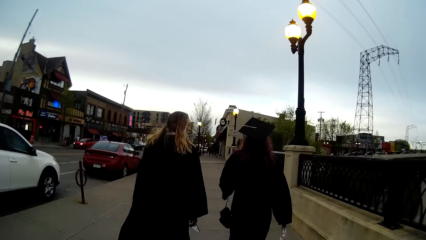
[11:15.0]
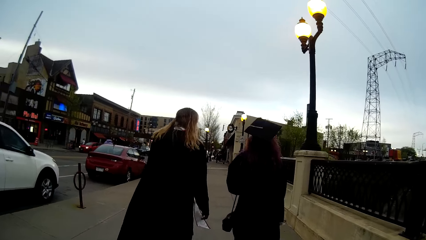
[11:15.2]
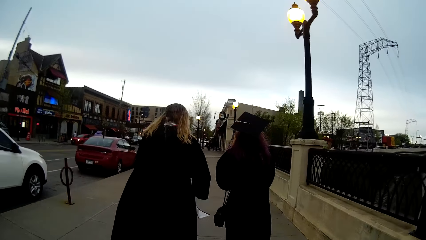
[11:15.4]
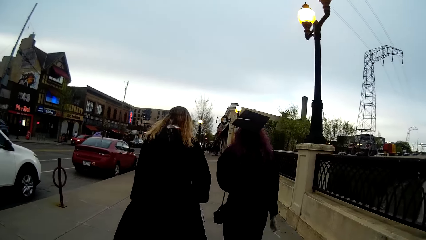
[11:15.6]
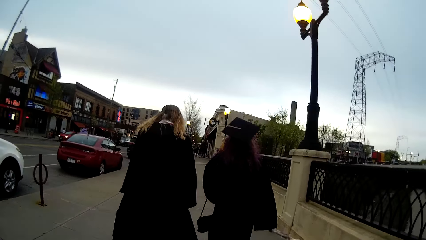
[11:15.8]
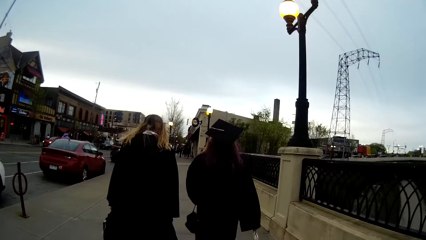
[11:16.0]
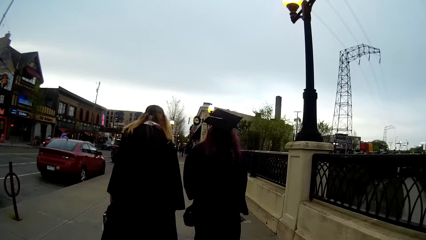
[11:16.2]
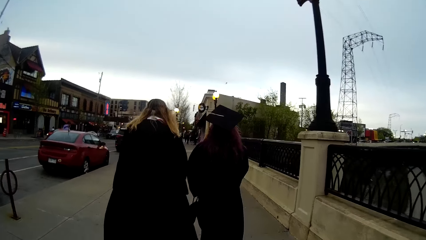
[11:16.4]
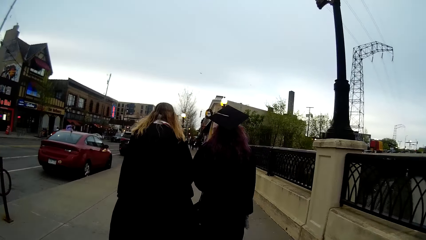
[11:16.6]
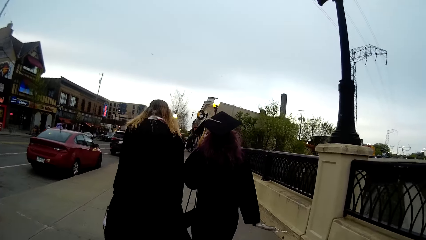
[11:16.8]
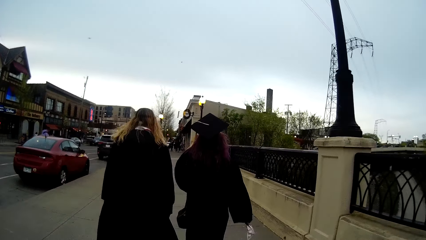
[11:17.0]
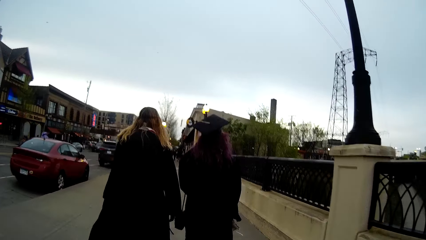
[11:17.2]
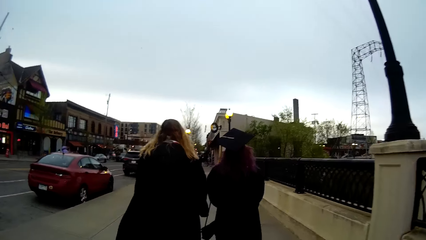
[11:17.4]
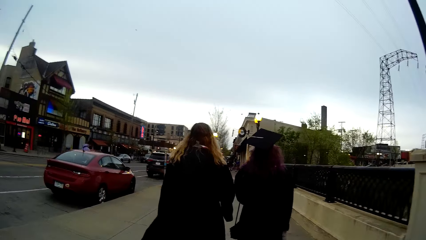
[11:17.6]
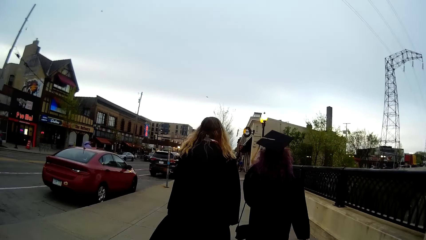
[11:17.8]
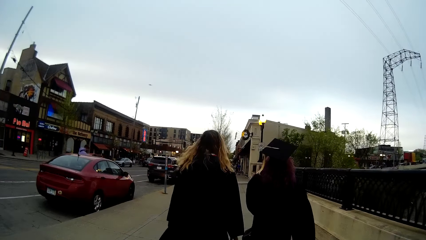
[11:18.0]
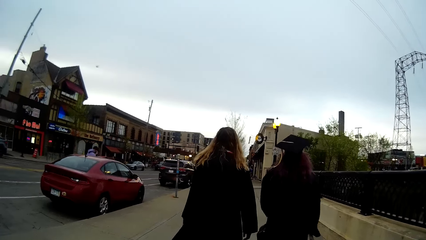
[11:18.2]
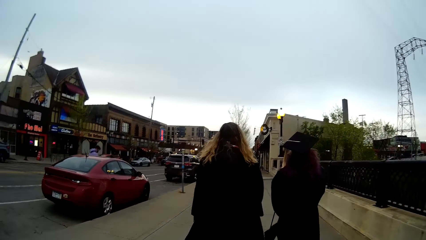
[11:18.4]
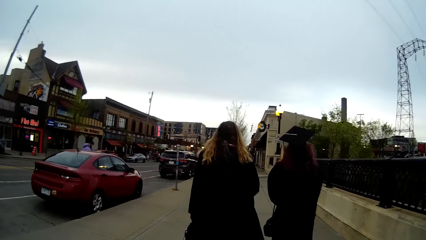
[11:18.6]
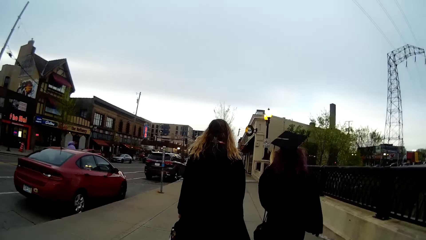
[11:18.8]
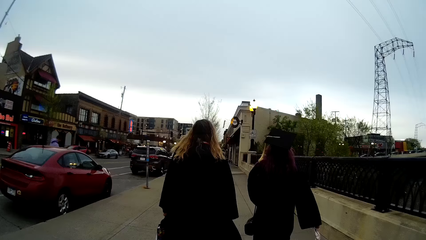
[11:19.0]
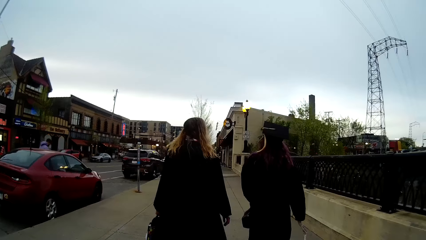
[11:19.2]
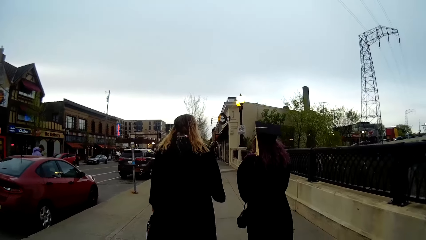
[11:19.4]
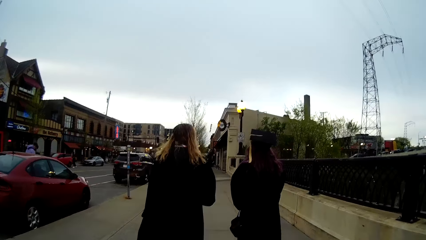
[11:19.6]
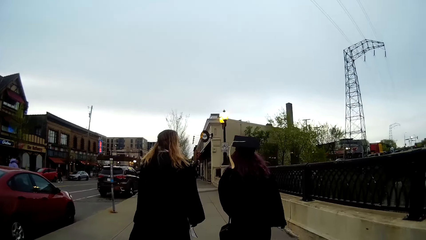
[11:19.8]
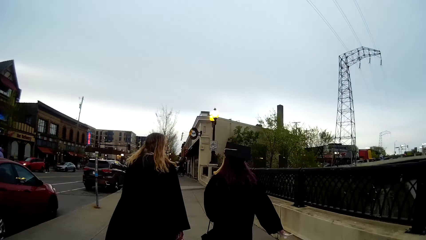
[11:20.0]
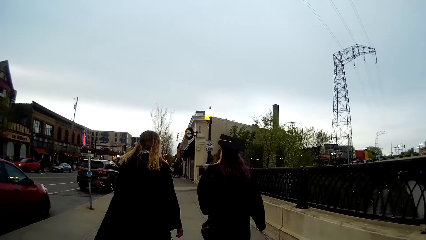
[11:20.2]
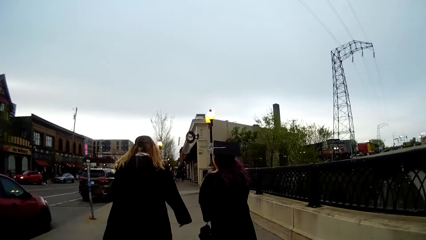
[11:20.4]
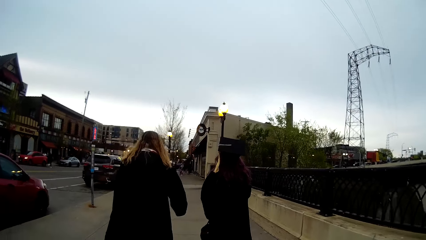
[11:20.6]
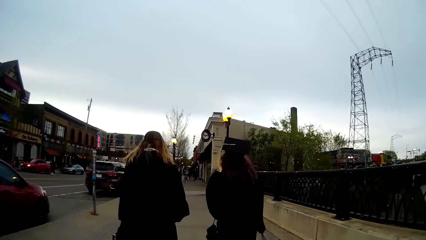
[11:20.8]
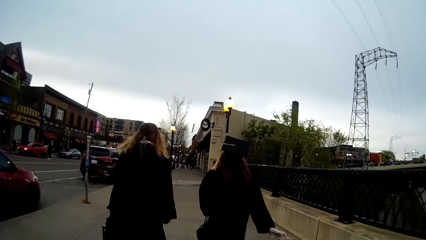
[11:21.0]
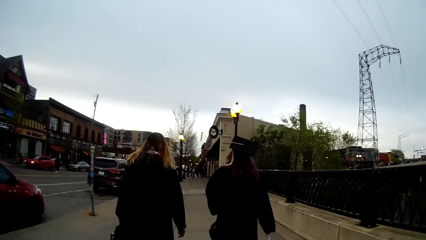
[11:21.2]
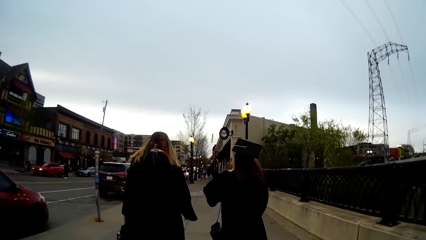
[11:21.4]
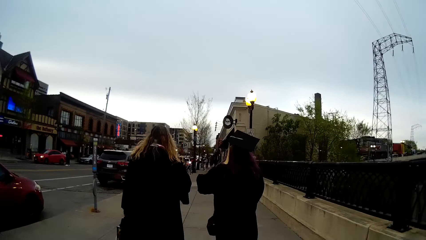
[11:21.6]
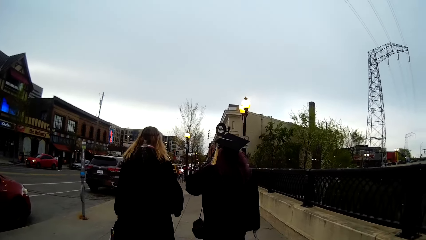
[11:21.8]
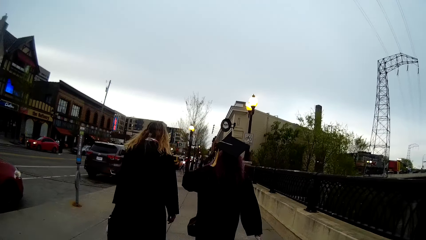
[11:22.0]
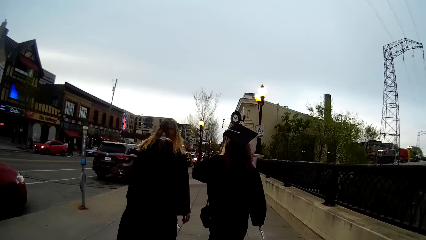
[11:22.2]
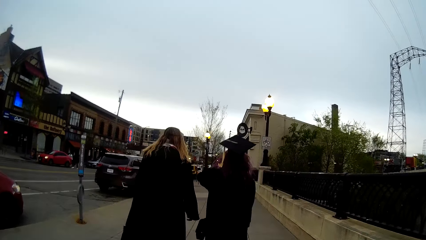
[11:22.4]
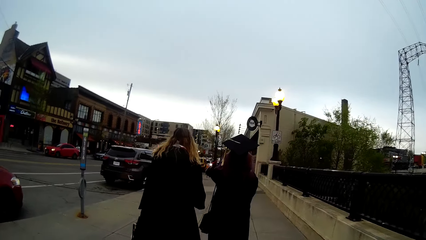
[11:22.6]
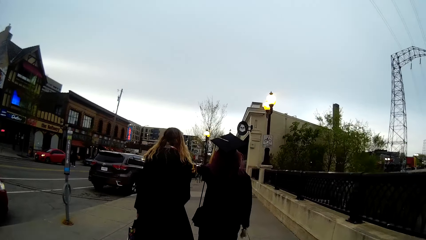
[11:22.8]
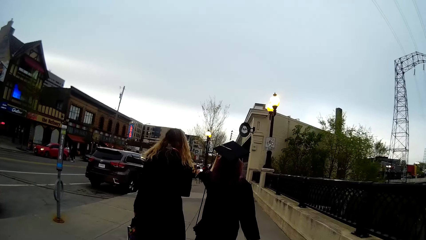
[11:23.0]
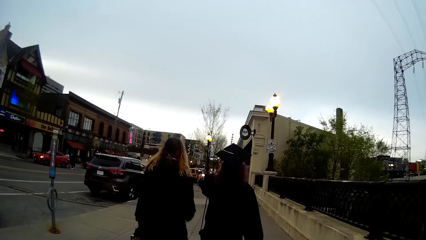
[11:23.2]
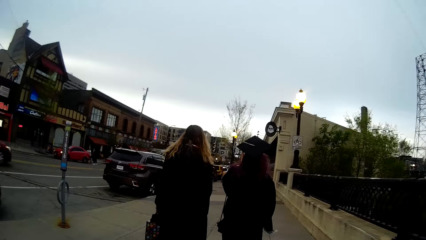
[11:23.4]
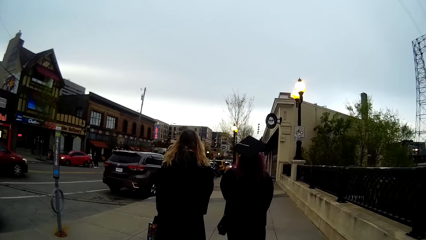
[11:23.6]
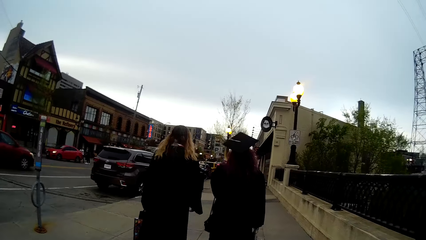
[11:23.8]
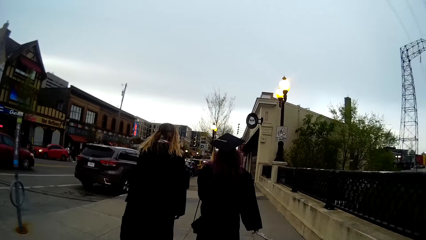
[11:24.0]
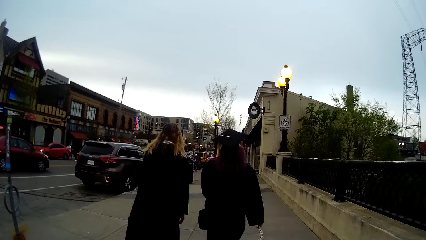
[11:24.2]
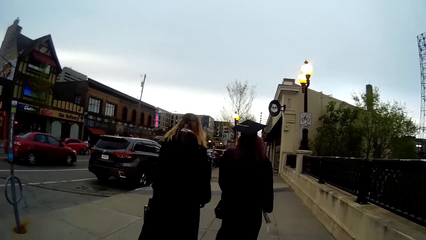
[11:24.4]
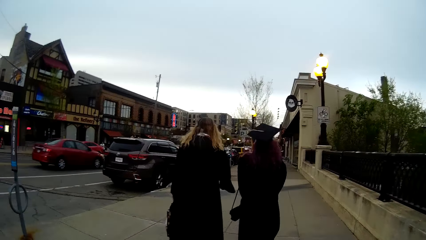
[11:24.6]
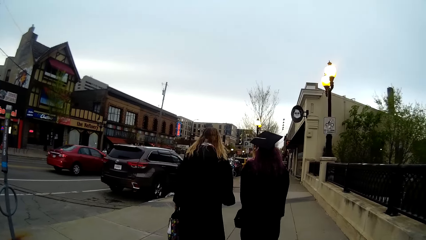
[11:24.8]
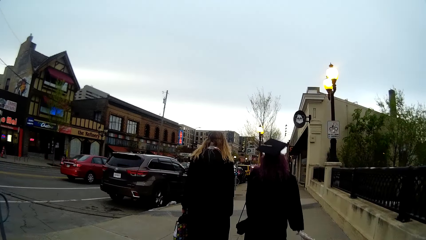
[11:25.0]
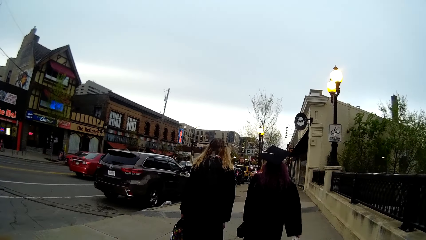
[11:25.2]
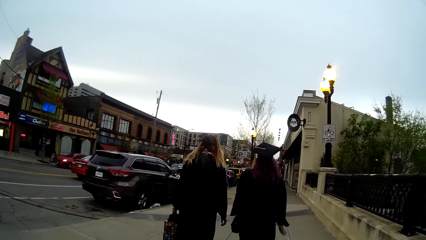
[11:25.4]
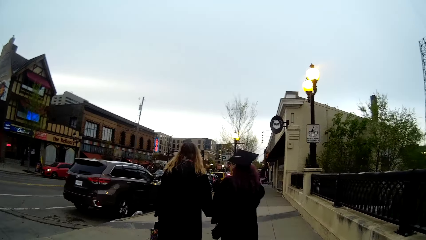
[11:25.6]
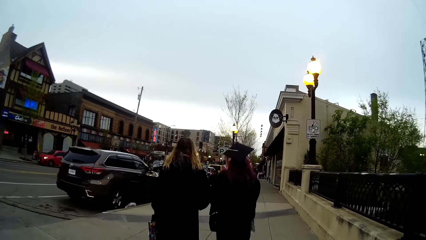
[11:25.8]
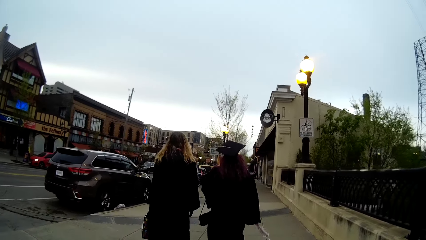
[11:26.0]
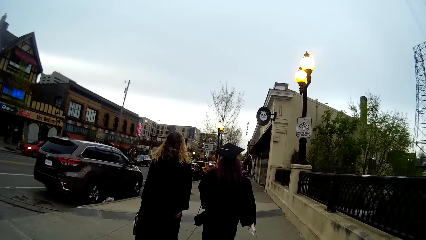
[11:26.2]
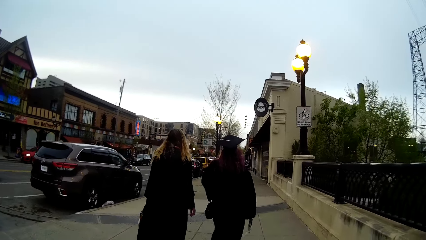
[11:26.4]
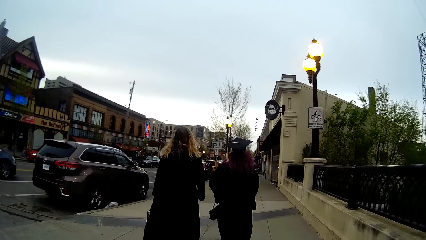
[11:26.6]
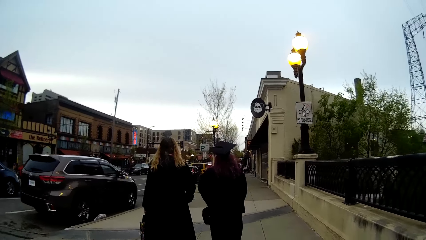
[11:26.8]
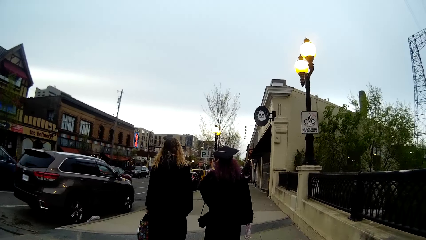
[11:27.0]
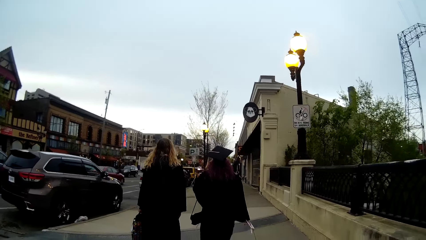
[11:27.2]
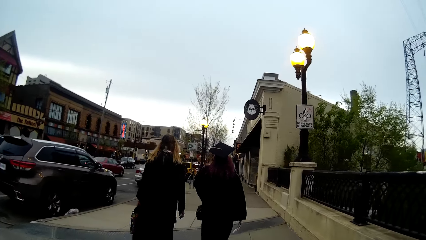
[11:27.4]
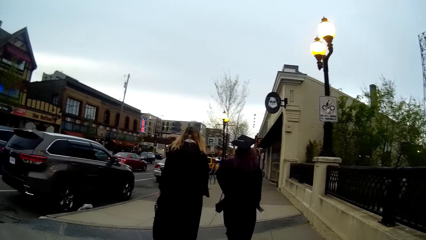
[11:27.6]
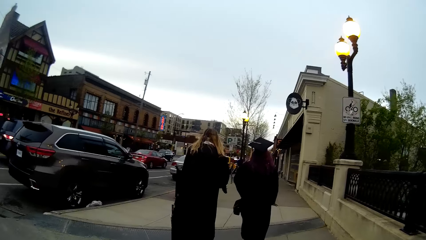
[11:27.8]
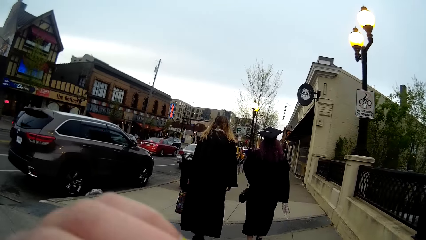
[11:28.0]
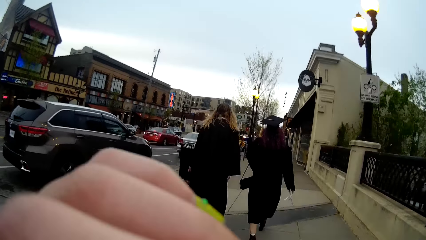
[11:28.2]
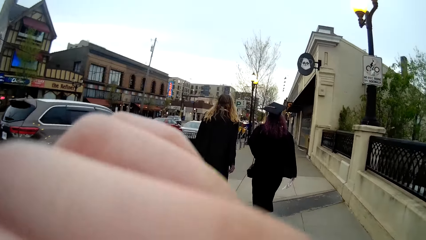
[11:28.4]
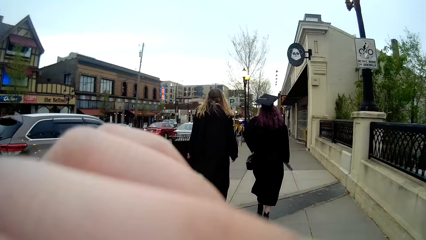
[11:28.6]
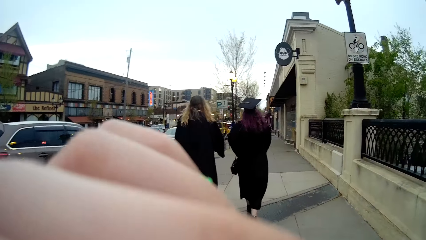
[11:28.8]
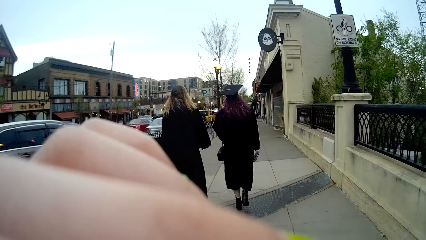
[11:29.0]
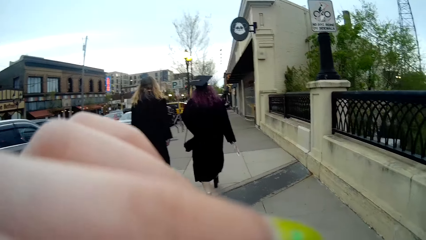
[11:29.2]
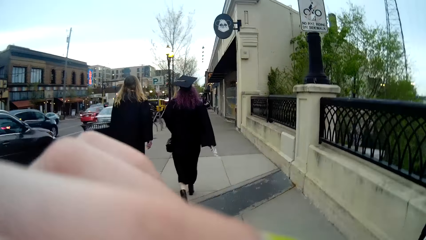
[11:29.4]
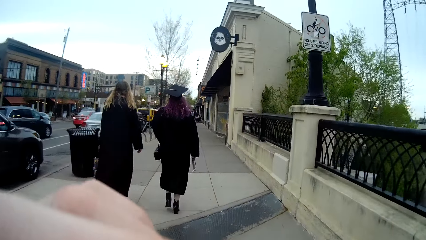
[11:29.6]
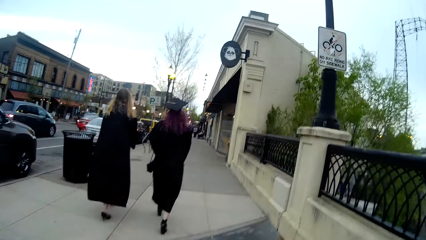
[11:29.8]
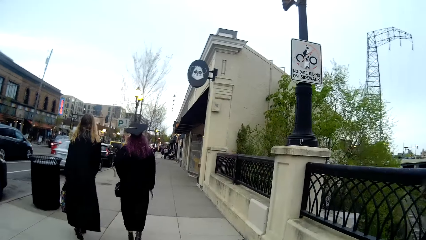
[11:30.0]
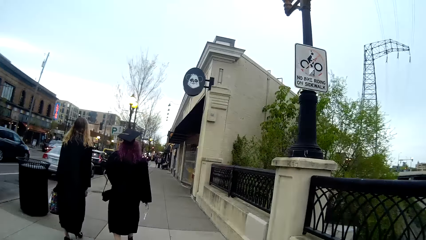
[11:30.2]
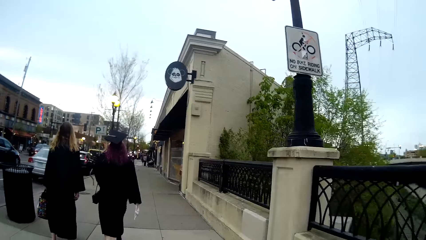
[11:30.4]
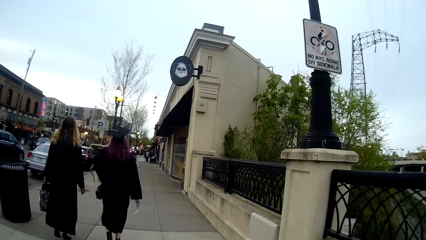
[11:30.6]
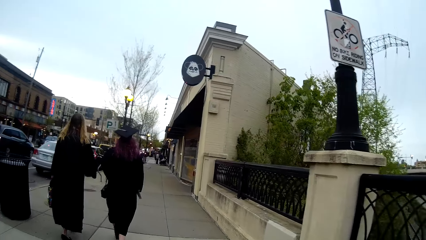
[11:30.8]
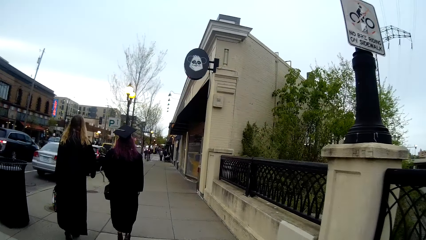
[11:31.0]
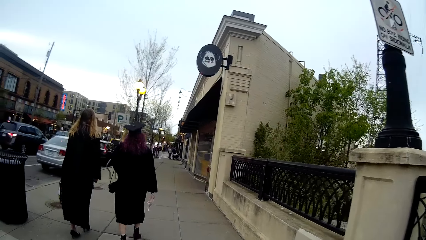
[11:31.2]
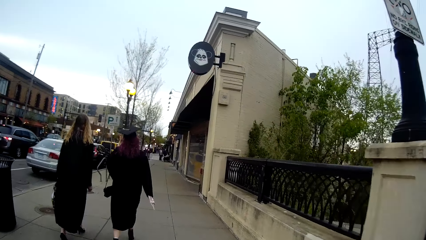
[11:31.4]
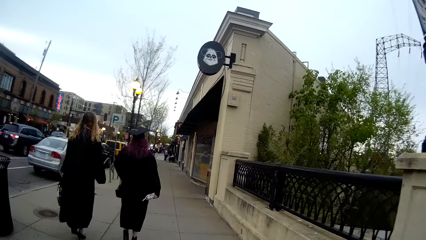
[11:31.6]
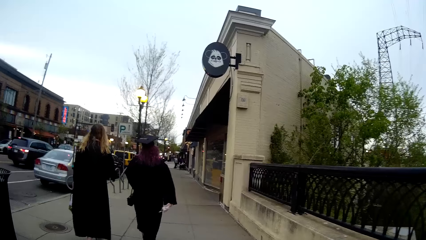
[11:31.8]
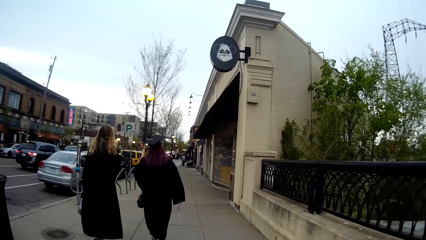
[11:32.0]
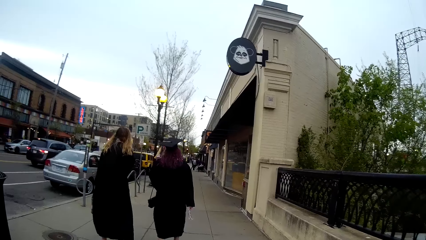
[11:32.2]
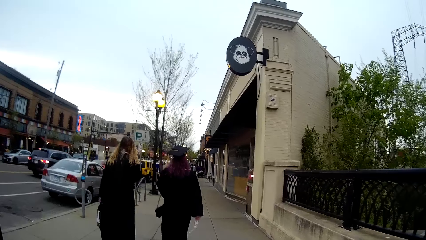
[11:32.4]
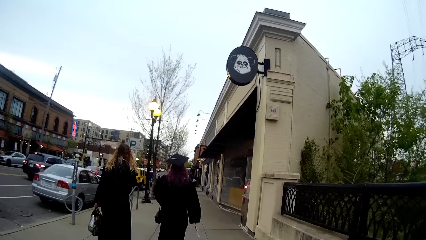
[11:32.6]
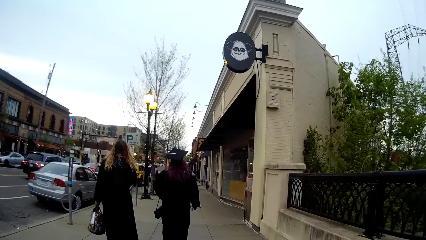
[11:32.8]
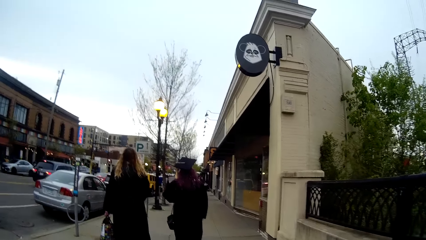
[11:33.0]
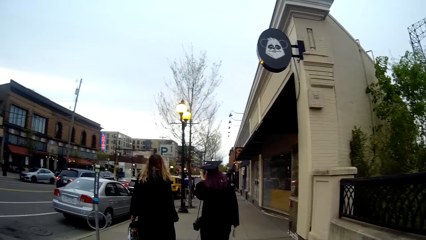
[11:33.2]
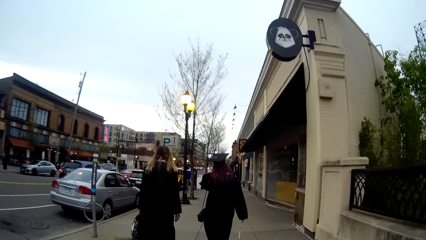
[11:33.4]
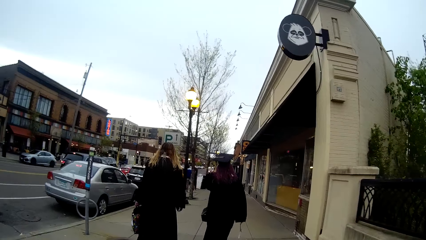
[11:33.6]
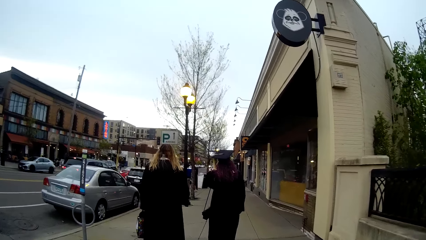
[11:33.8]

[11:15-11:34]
The camera wearer touches her face with her left hand. She lifts the hand.
